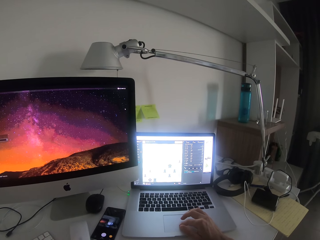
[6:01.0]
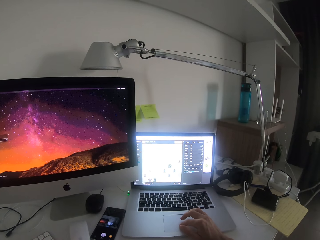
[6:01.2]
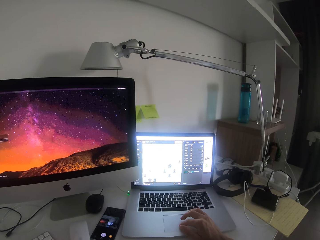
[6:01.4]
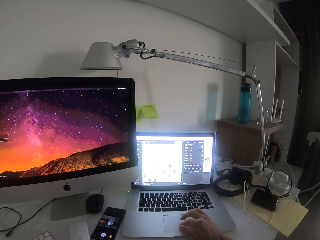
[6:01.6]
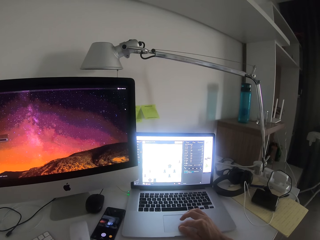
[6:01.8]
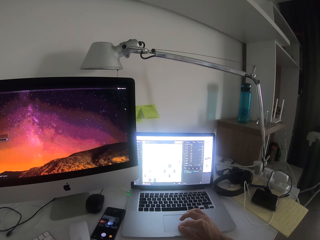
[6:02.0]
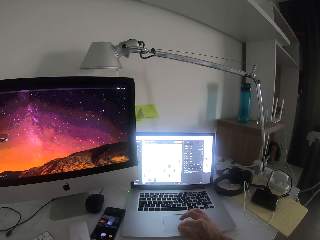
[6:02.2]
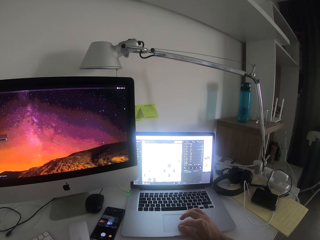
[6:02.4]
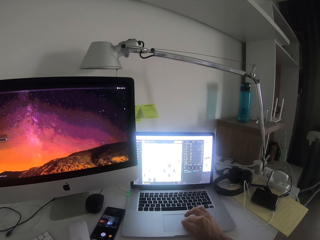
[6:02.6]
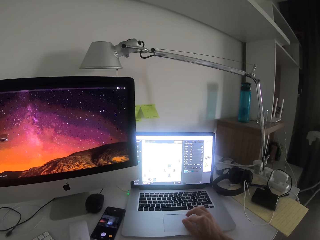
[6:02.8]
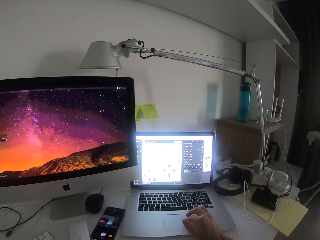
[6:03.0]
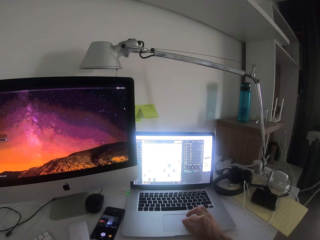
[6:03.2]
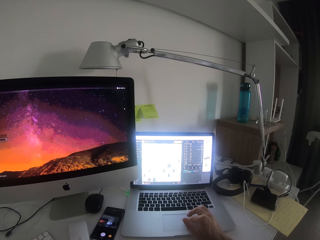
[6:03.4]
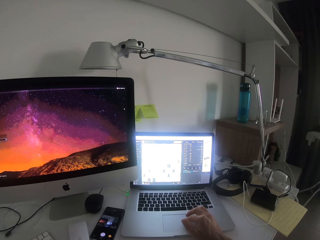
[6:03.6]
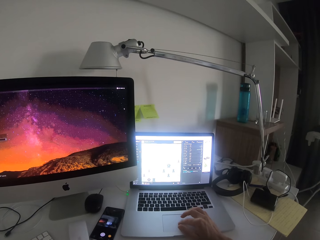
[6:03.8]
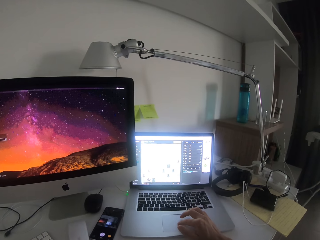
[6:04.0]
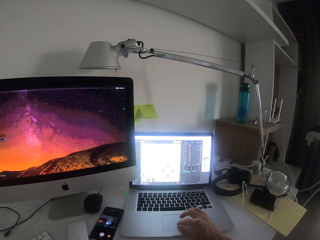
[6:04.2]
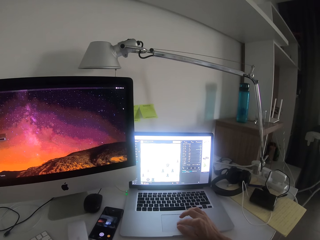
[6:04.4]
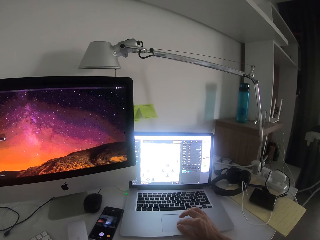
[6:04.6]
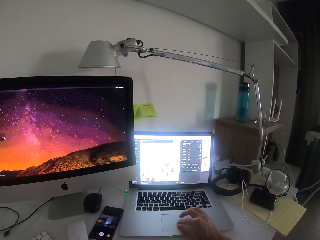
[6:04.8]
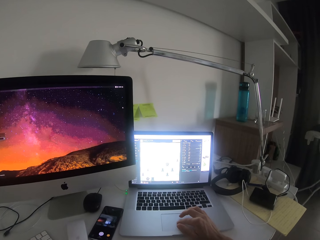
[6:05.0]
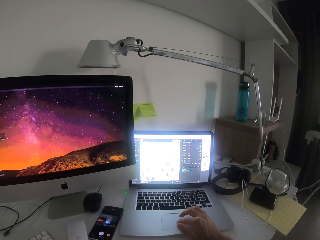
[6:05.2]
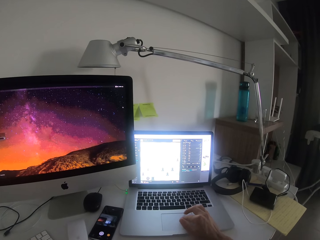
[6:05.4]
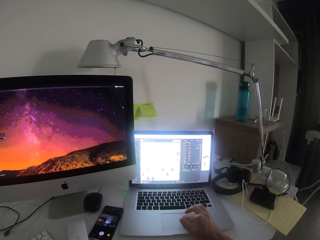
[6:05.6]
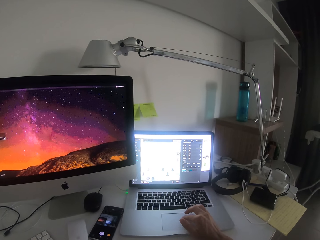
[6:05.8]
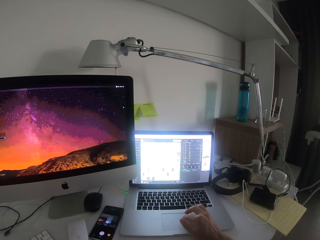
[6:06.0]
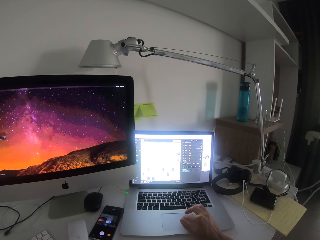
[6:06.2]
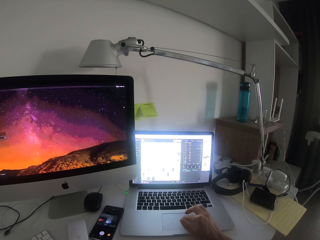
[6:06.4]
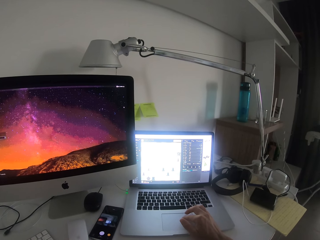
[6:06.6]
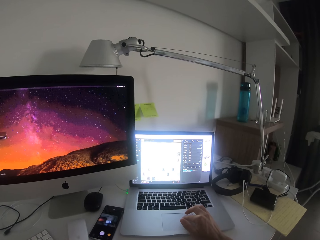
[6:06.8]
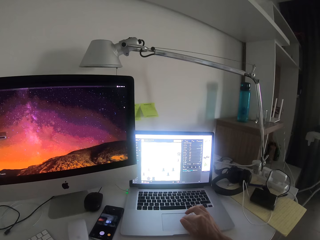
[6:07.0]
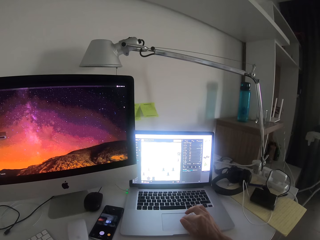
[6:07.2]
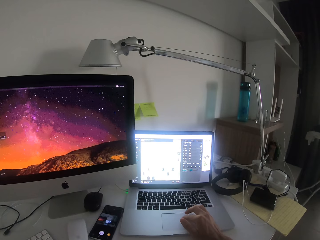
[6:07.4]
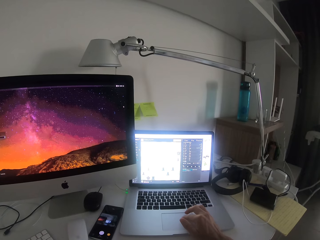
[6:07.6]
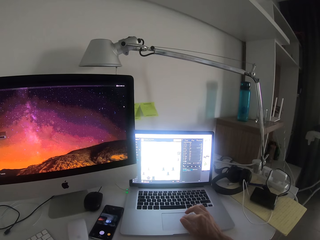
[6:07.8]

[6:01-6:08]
The camera wearer touches the laptop.

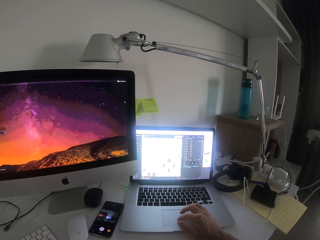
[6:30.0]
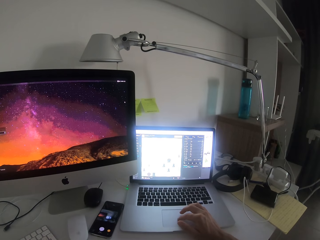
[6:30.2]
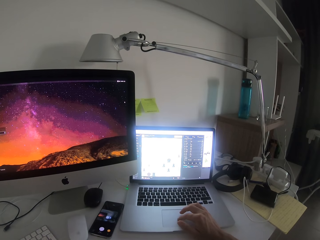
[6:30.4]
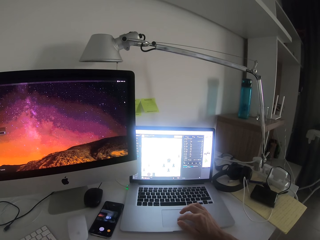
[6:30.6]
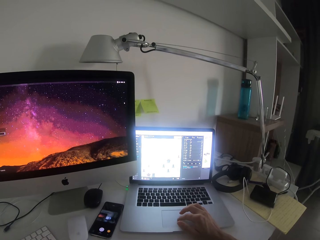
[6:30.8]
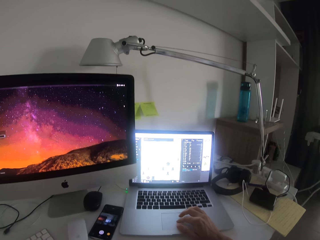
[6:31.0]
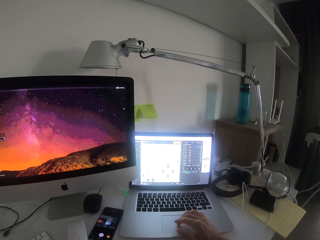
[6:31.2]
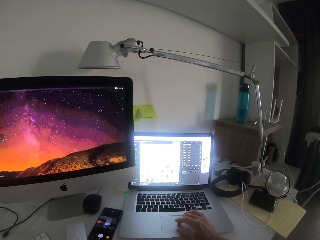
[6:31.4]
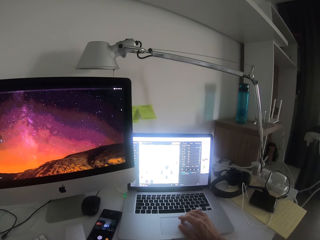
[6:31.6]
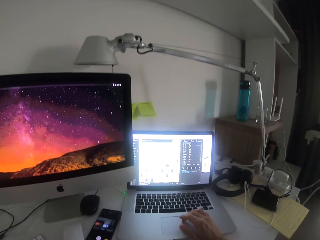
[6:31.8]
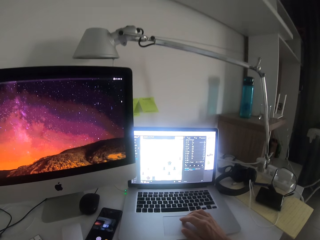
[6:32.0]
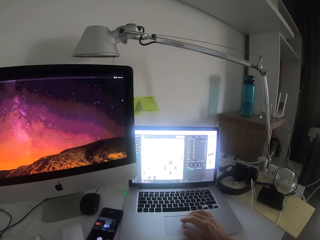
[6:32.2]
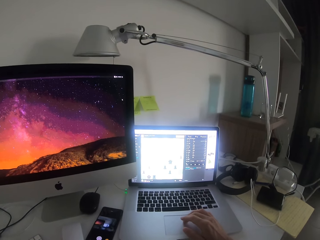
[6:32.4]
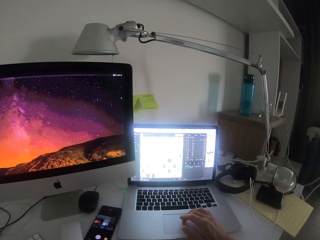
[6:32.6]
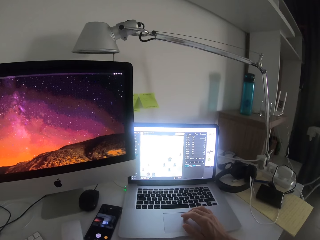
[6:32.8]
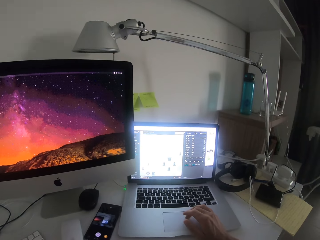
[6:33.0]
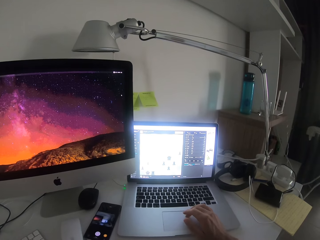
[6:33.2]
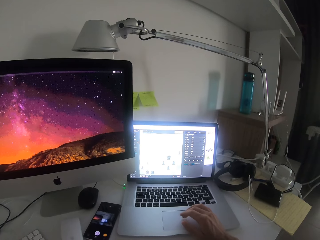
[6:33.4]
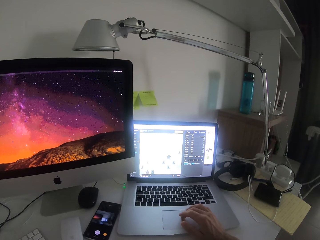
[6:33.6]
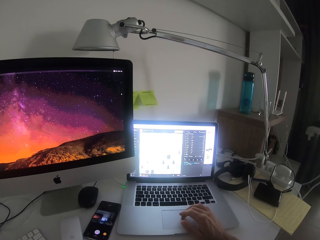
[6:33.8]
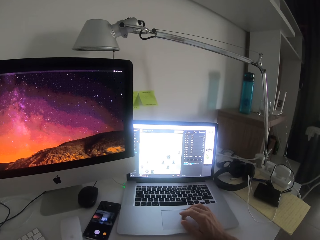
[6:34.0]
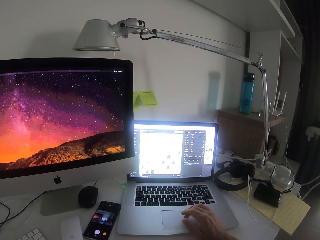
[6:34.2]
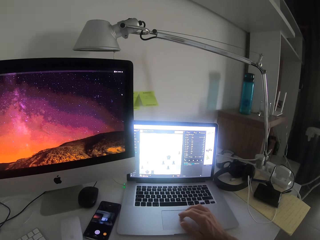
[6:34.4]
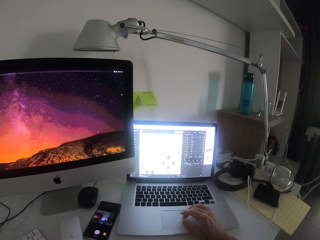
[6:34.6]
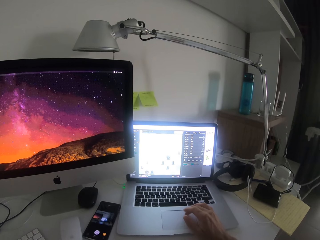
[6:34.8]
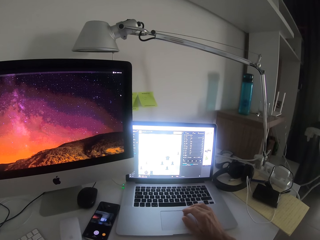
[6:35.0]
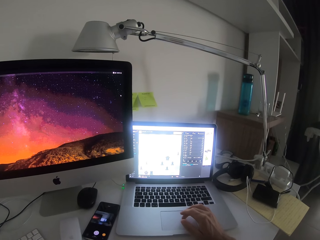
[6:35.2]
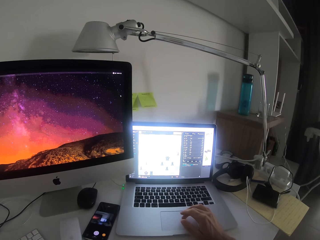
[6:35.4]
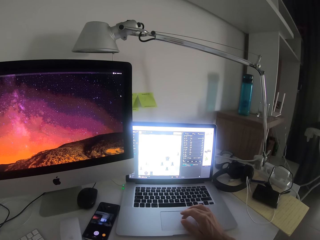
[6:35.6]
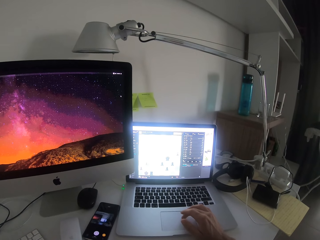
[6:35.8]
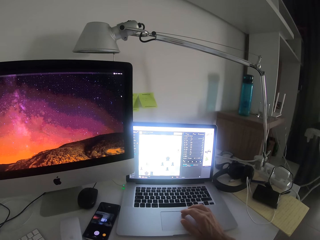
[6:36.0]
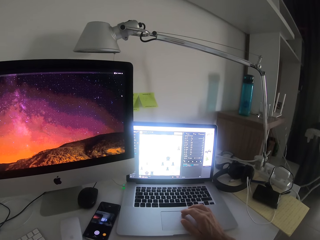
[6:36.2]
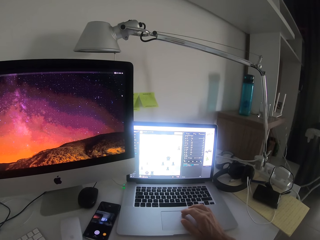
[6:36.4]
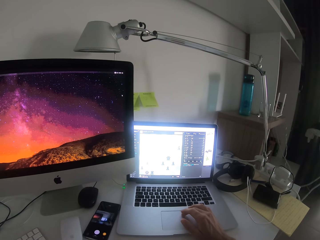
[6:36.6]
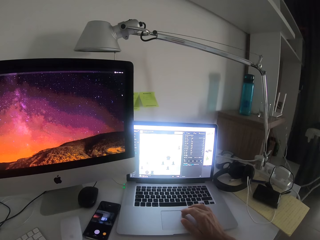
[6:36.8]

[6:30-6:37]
The camera wearer clears their throat.

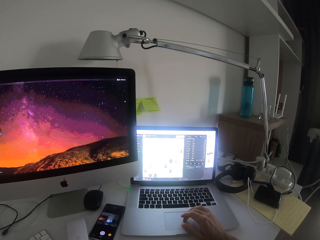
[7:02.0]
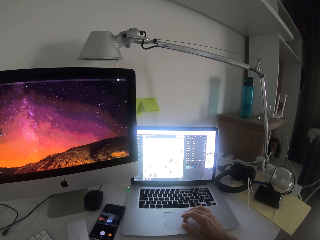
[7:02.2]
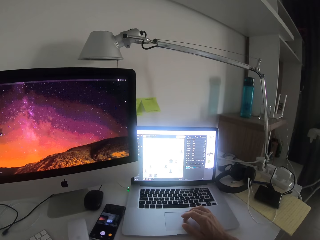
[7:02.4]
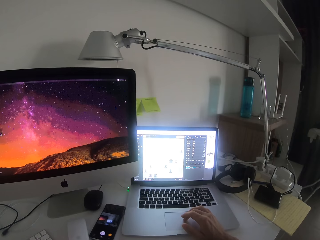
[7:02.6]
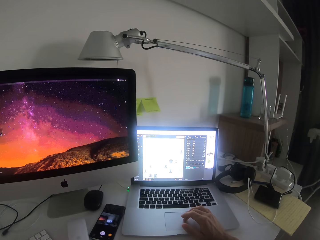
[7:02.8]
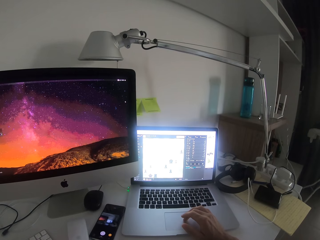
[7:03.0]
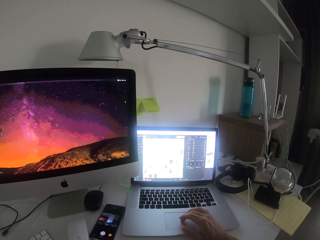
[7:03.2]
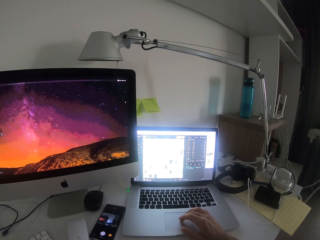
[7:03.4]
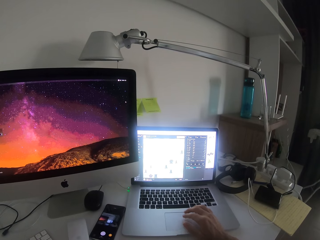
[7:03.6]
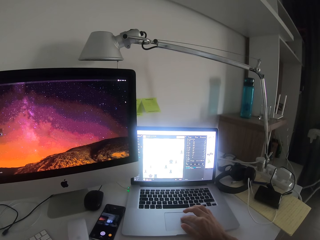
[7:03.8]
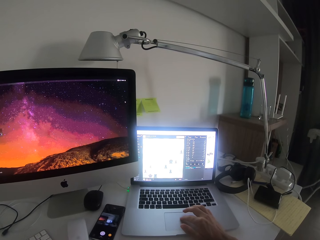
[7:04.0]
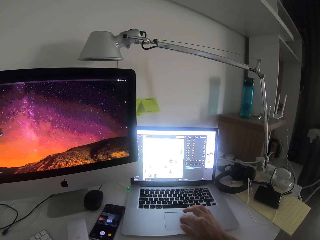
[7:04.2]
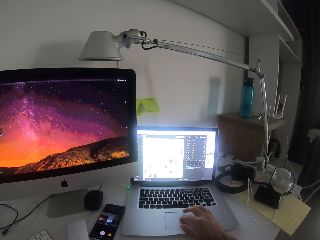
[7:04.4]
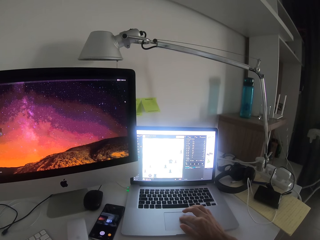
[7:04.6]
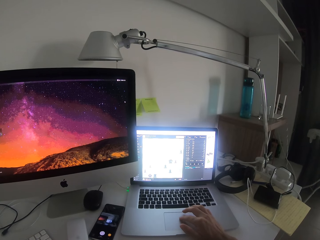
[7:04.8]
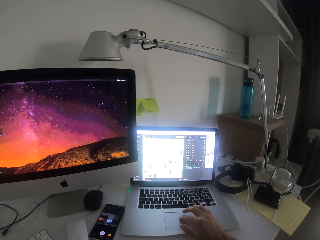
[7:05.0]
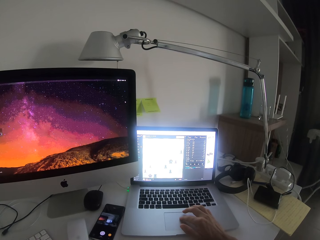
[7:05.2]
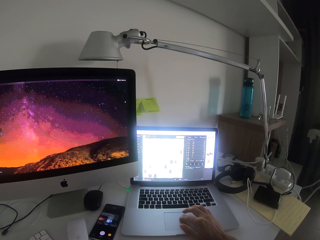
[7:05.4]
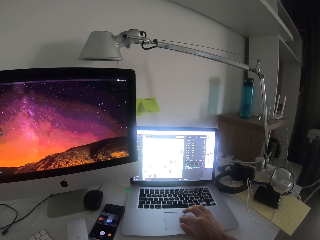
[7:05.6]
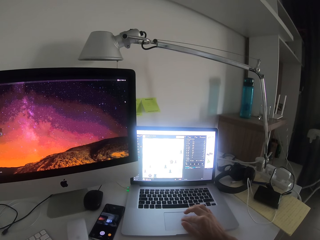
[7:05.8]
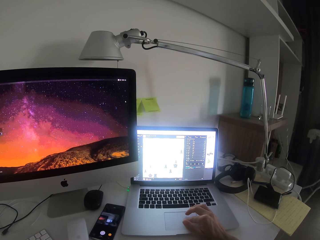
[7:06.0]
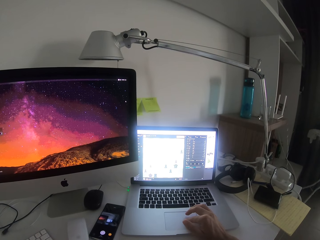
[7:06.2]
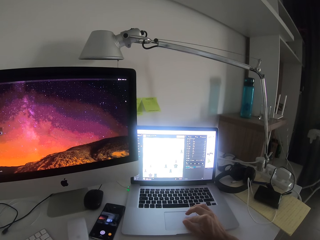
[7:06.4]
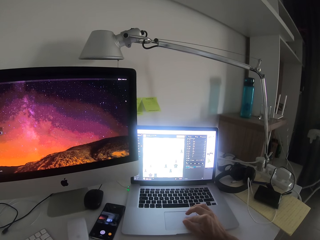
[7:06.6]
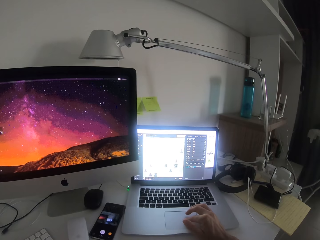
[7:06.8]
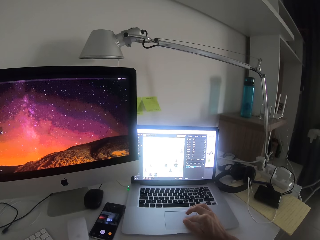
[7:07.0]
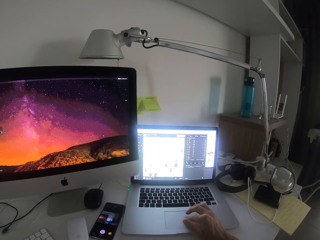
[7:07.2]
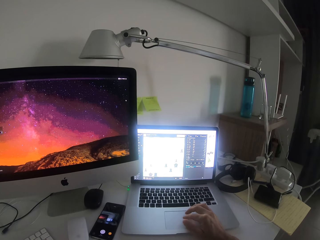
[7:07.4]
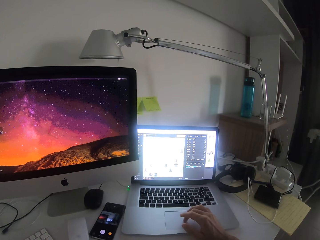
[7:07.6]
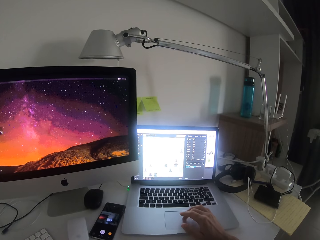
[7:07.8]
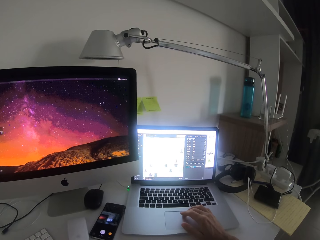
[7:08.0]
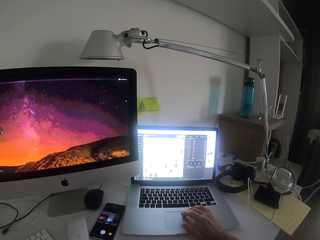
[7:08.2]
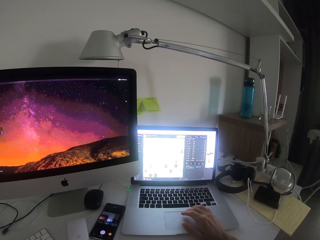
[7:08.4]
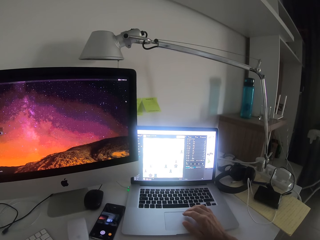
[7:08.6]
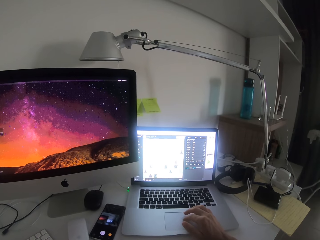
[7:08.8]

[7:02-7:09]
There is a sound.
